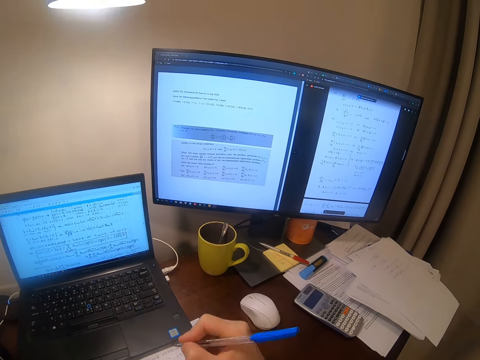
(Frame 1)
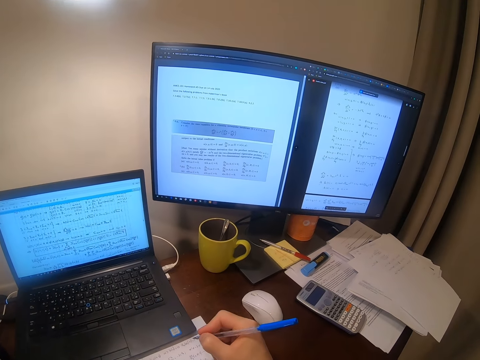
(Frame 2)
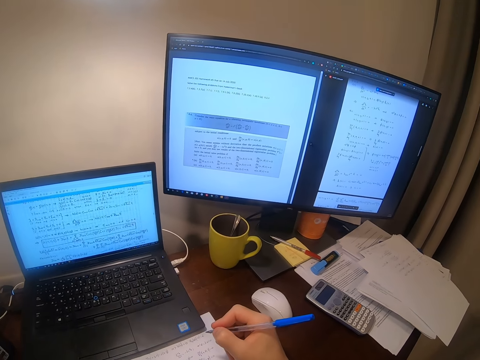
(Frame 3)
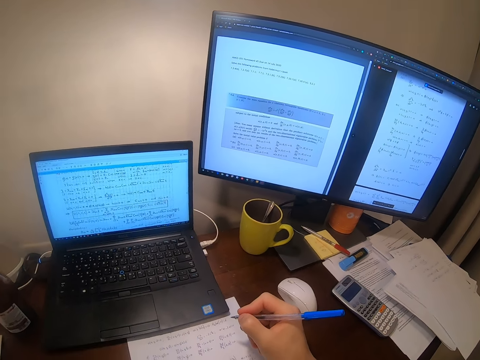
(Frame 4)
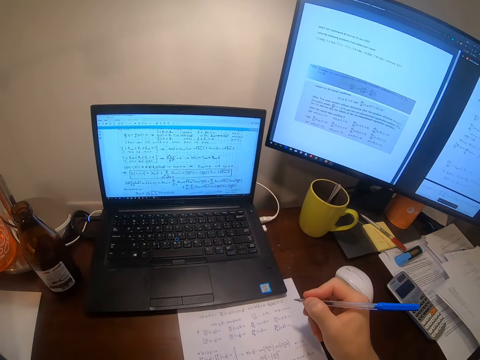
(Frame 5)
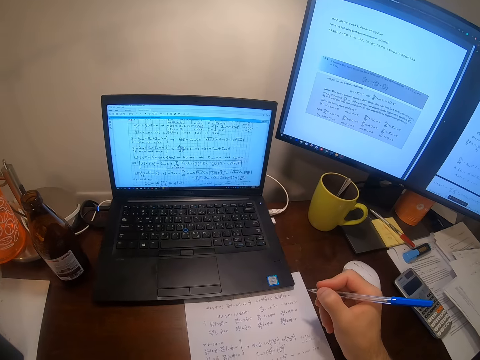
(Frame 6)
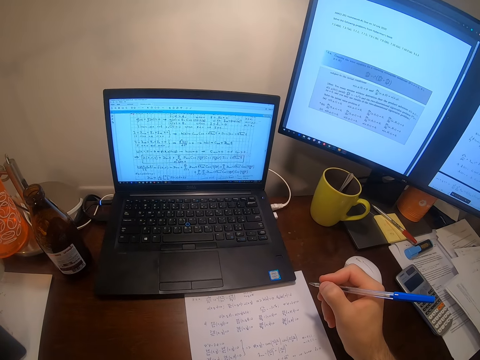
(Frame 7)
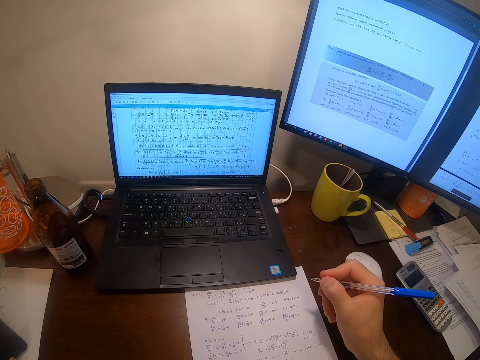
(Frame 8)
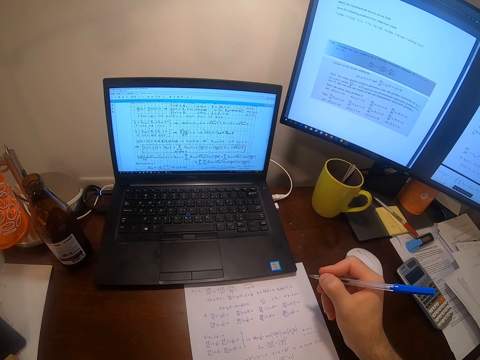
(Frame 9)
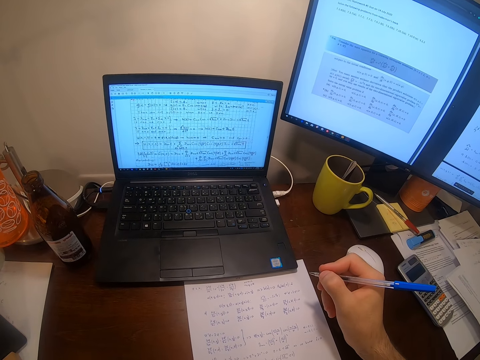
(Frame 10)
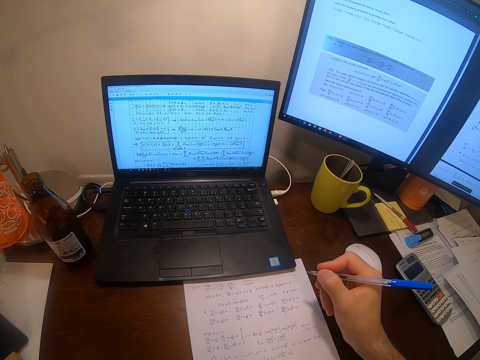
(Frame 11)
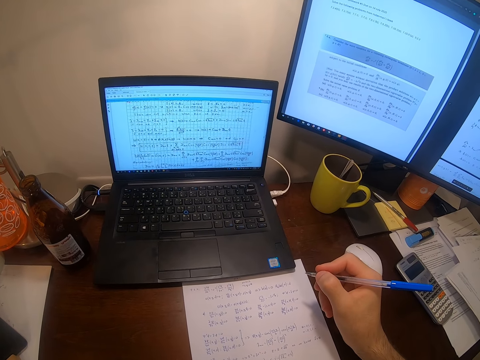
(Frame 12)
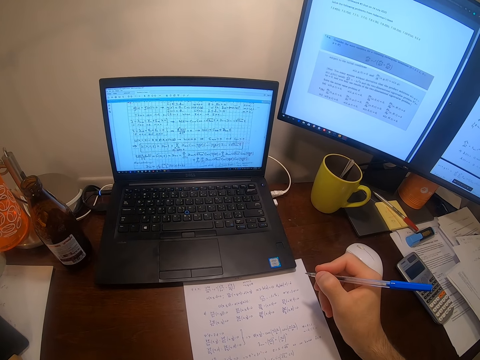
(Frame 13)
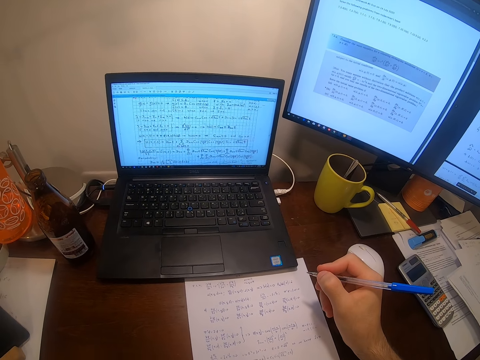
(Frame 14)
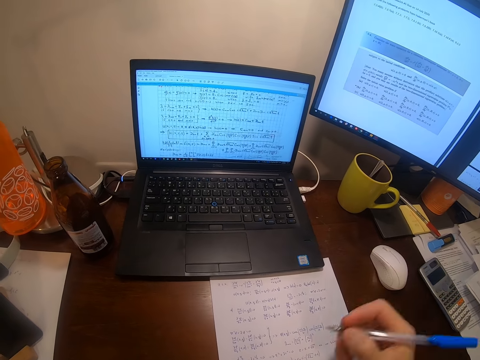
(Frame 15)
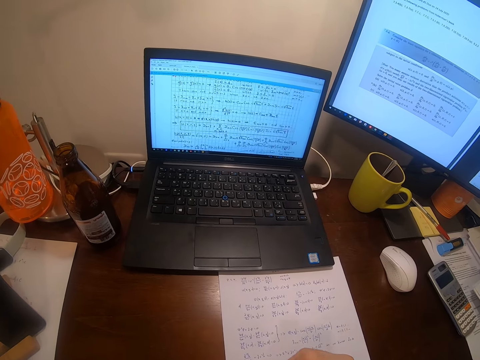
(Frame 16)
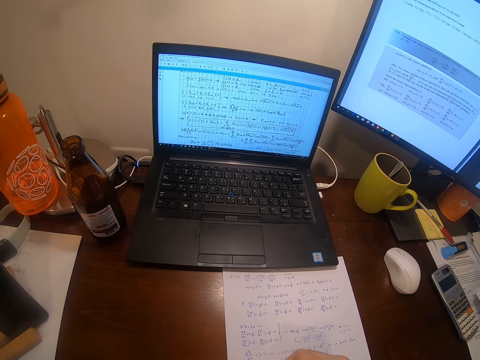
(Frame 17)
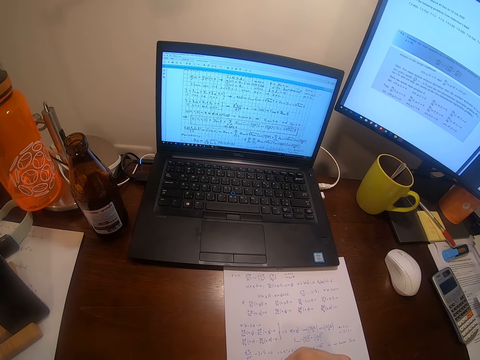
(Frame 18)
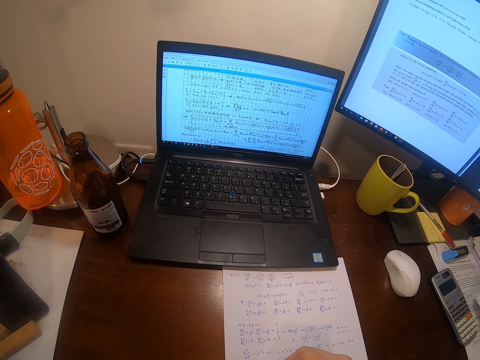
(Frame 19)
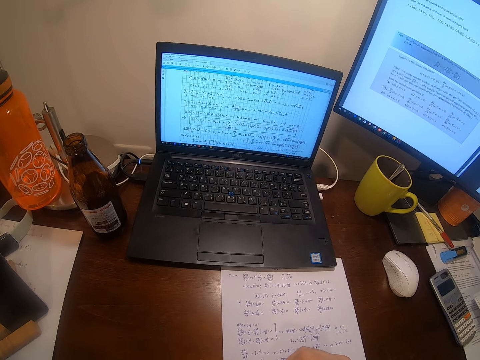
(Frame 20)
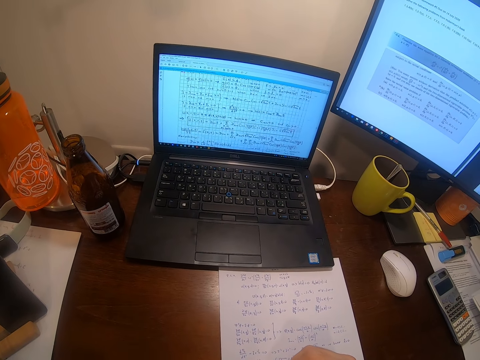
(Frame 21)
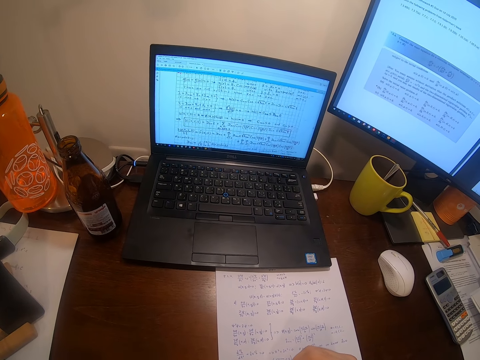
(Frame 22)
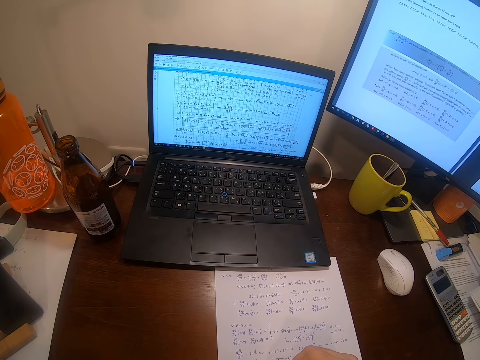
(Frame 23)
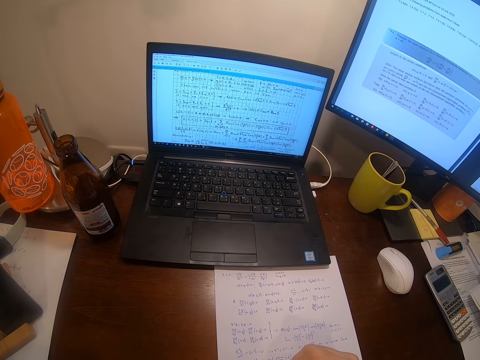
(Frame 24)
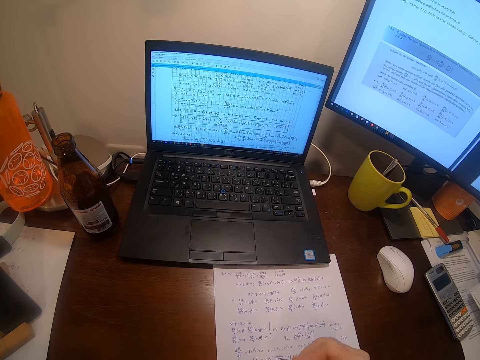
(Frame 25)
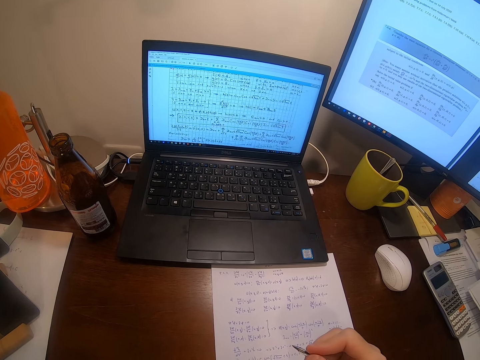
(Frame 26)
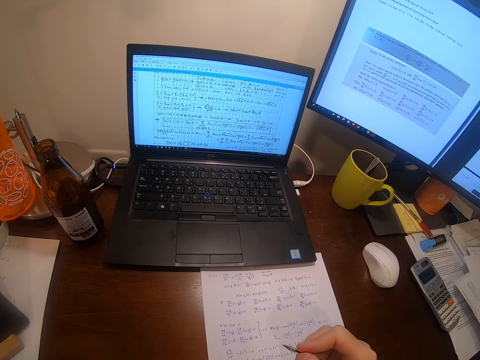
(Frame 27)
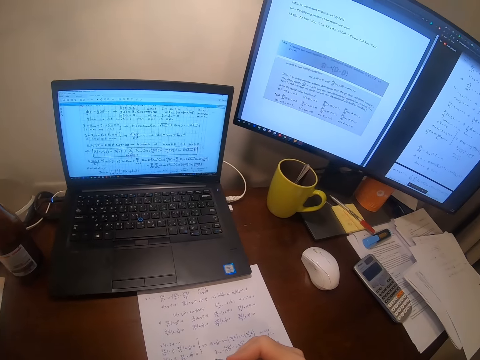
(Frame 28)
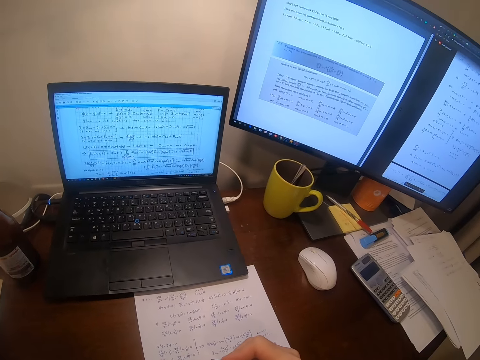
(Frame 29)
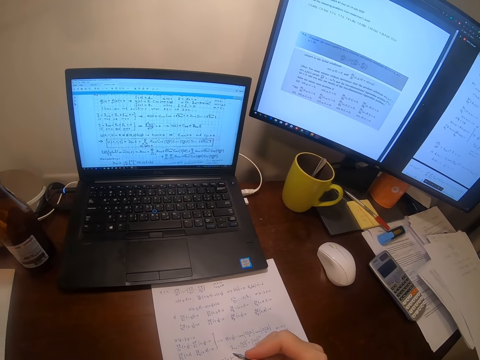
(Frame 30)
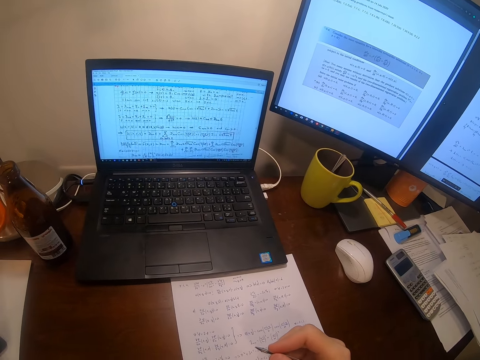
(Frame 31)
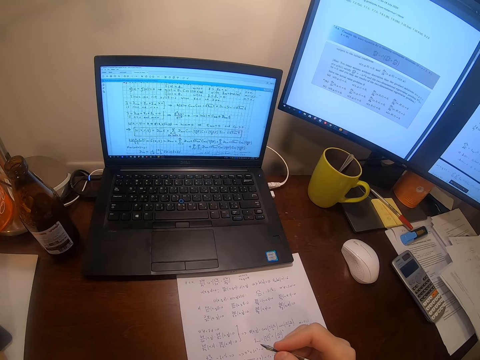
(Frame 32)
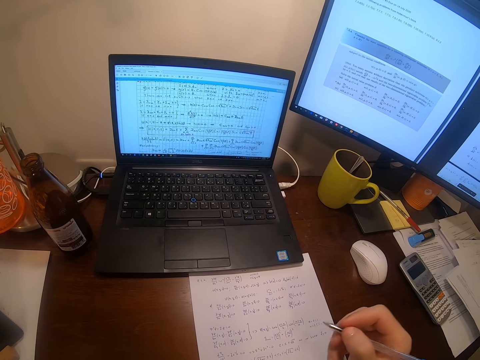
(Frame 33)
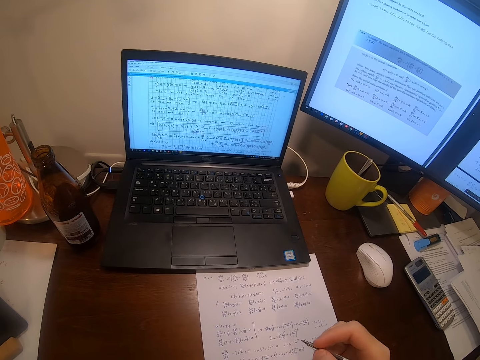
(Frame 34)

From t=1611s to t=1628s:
The camera wearer holds the pen. They write on the sheet of paper.

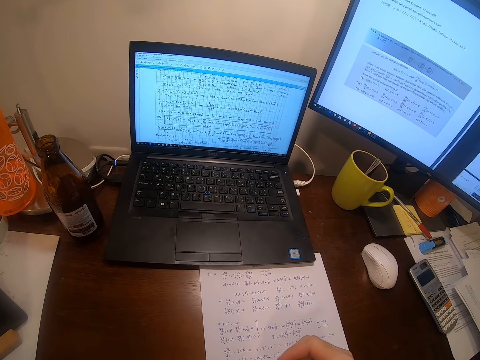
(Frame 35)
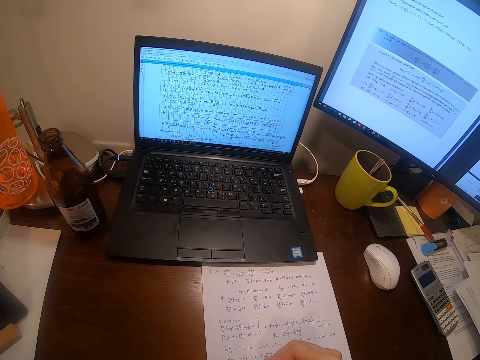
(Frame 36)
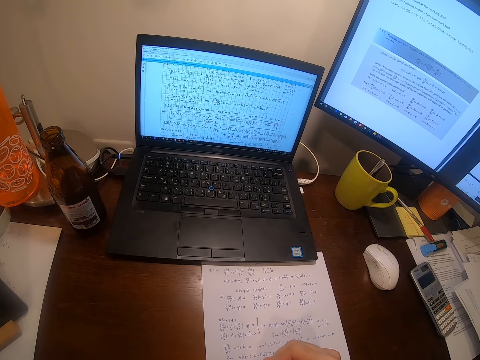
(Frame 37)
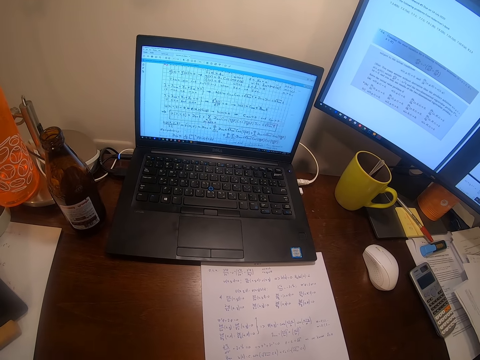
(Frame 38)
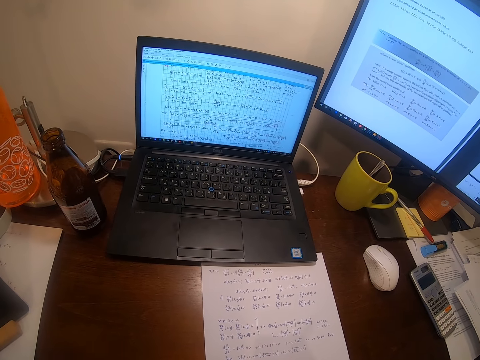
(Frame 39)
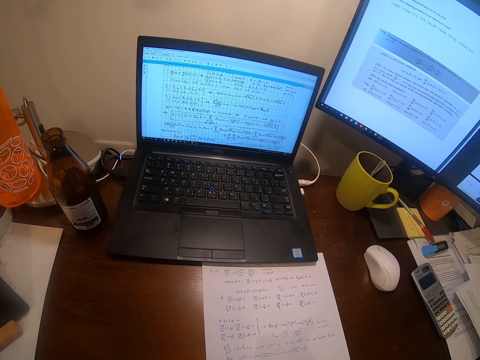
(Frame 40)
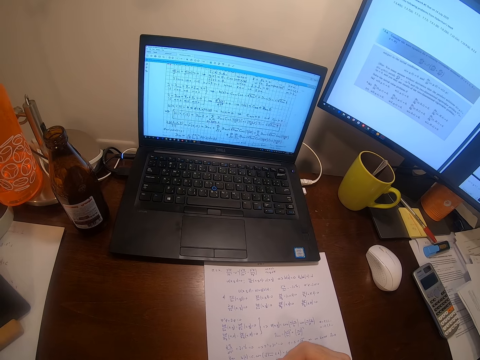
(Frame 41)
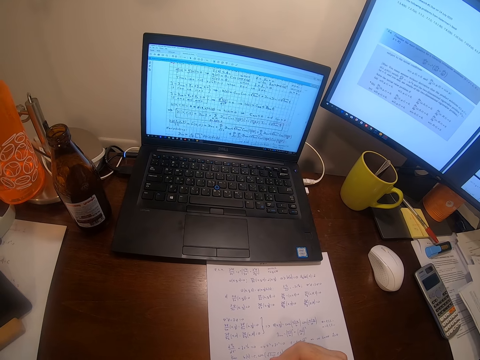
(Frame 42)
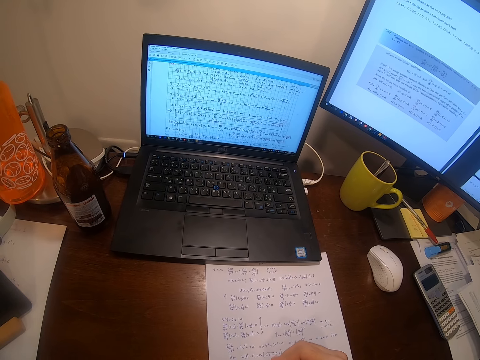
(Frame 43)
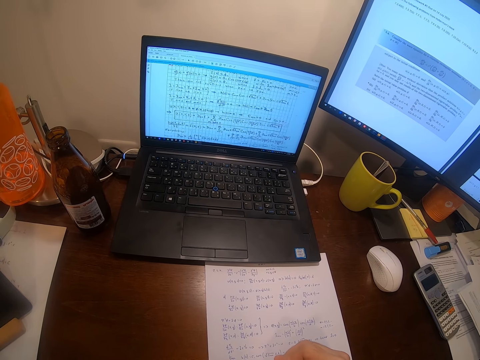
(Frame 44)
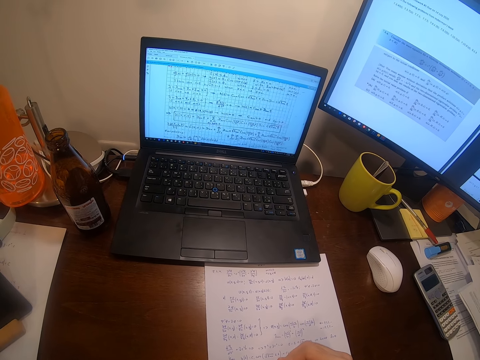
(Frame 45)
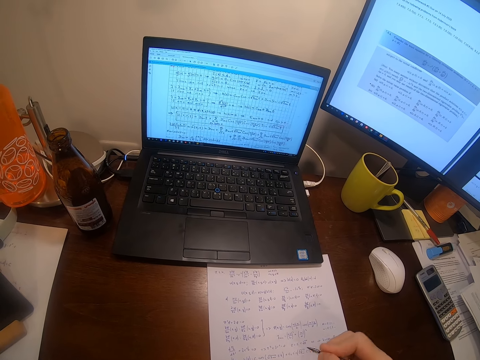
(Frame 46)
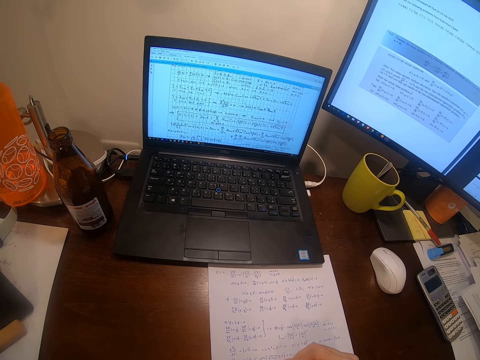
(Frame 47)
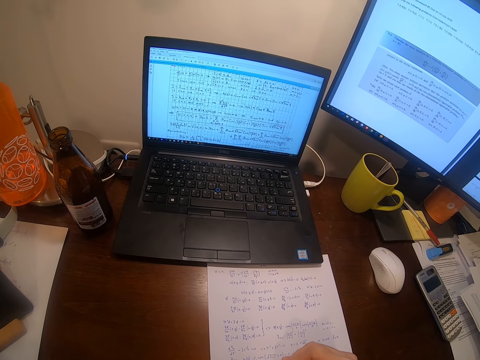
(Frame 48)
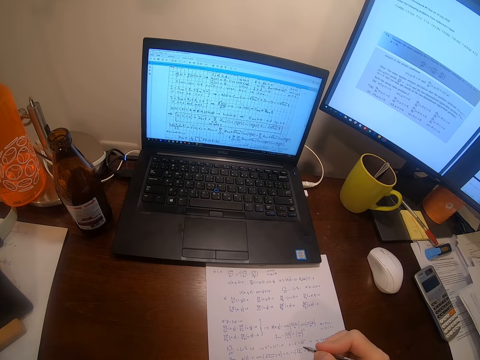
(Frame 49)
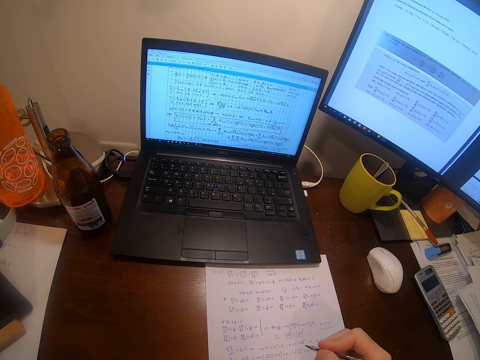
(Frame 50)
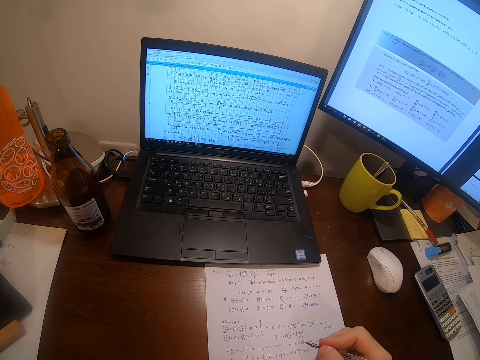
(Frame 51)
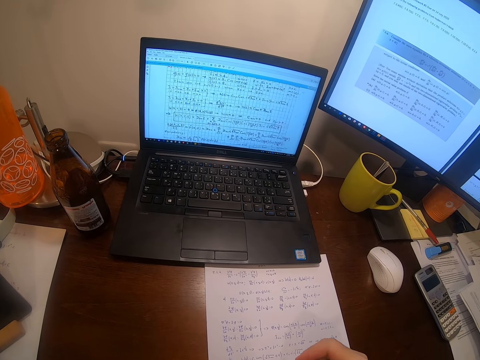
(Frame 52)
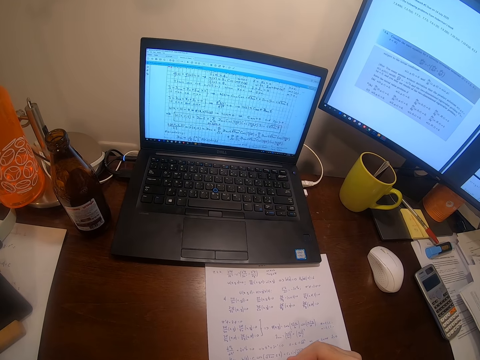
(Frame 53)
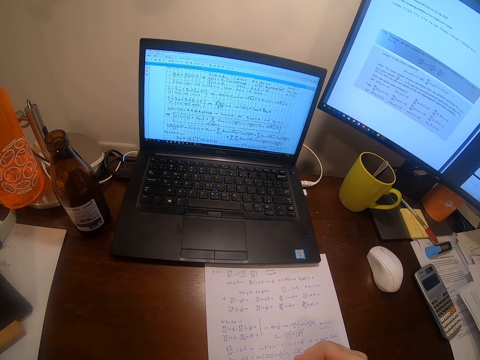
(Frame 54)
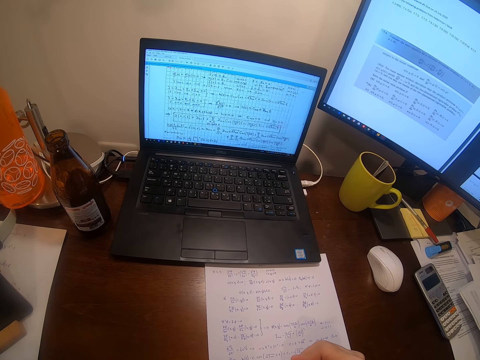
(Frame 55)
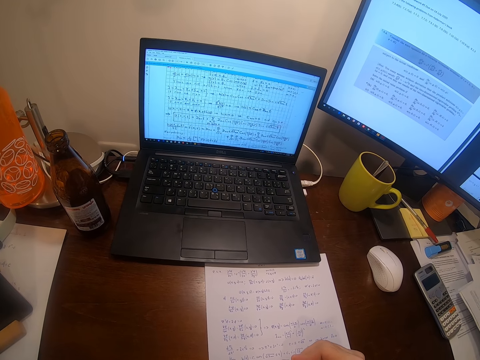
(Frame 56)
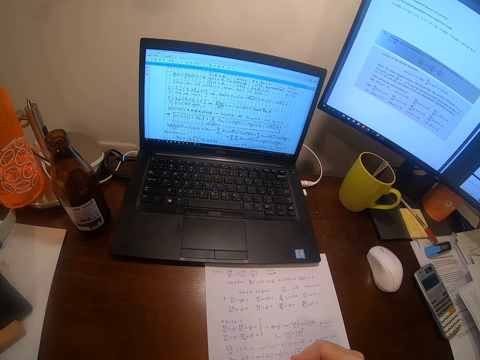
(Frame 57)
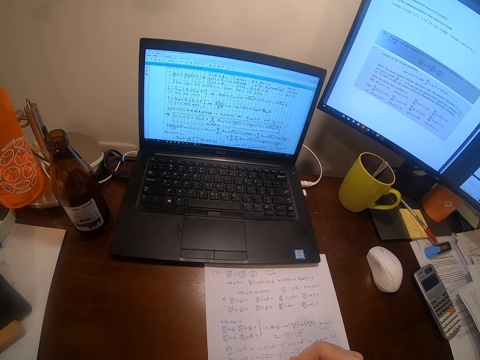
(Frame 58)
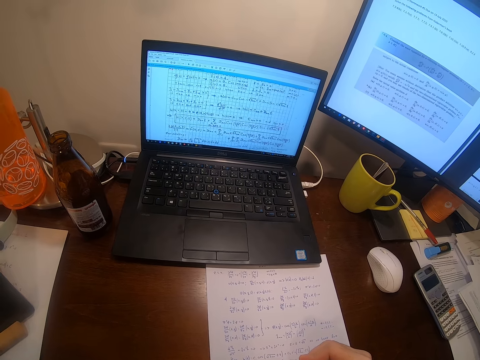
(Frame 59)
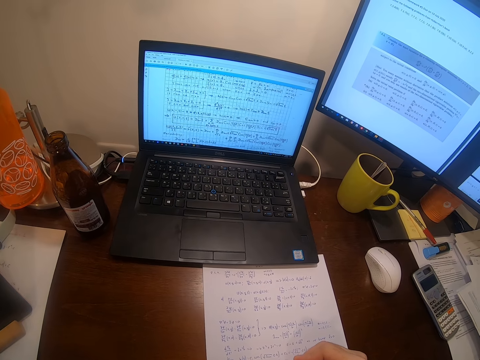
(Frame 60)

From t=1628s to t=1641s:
The camera wearer writes on the paper. They look at the computers.
